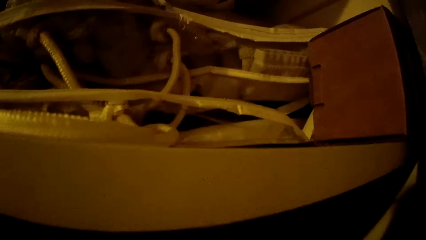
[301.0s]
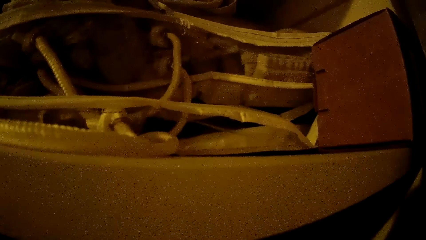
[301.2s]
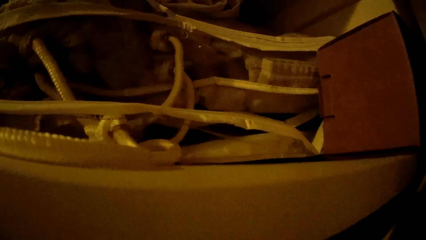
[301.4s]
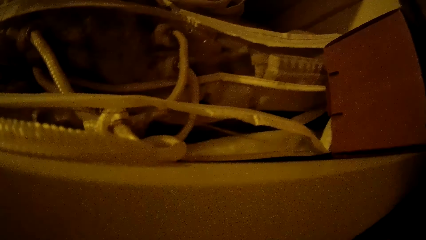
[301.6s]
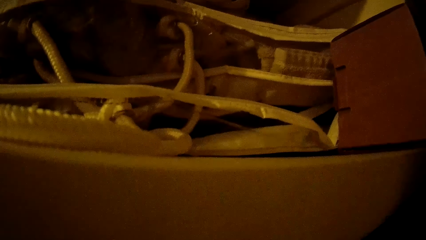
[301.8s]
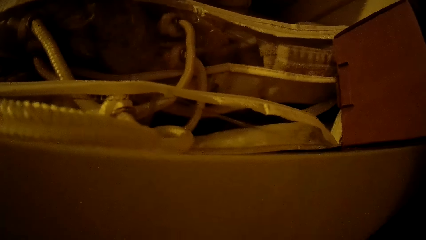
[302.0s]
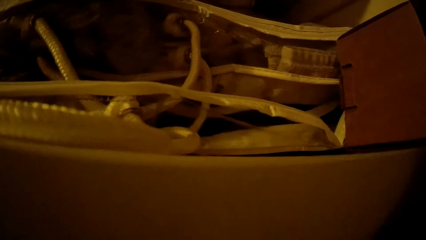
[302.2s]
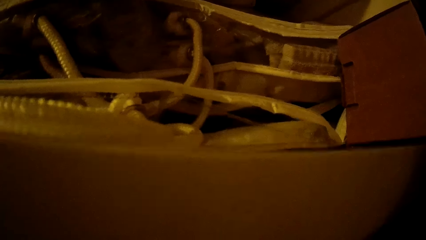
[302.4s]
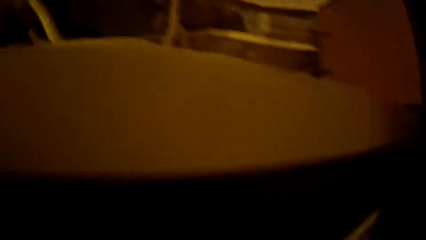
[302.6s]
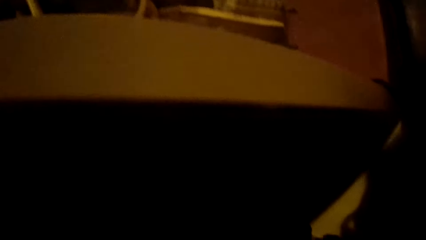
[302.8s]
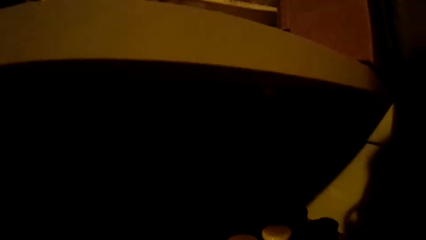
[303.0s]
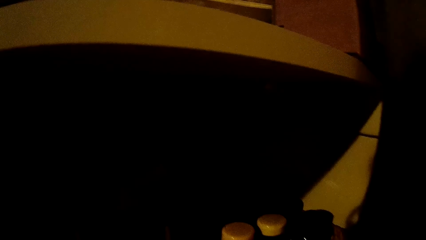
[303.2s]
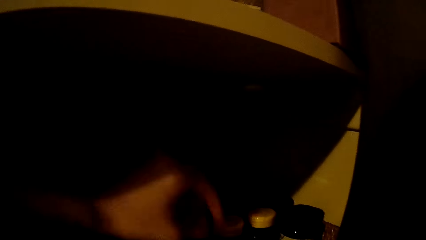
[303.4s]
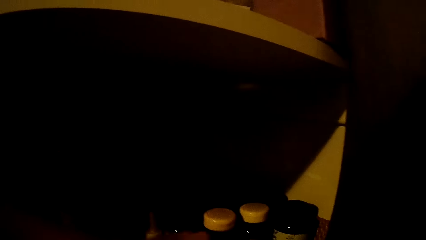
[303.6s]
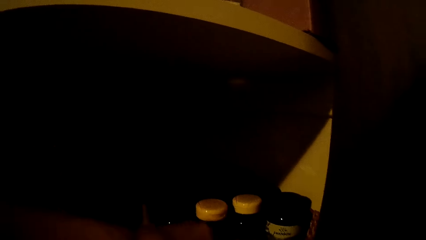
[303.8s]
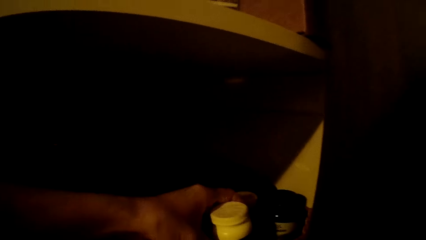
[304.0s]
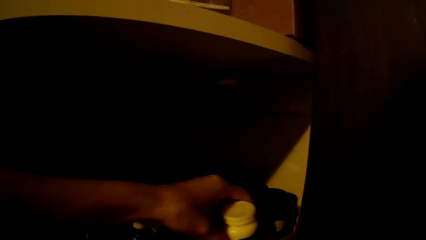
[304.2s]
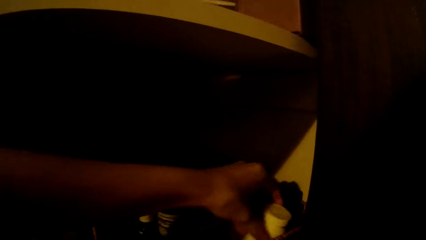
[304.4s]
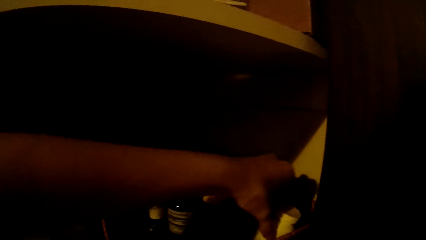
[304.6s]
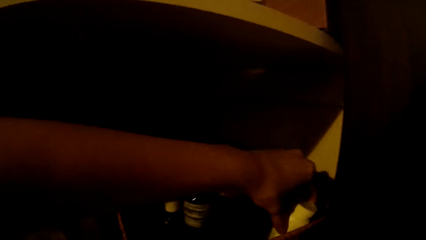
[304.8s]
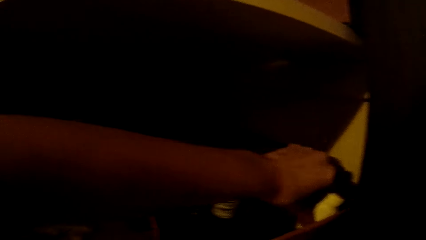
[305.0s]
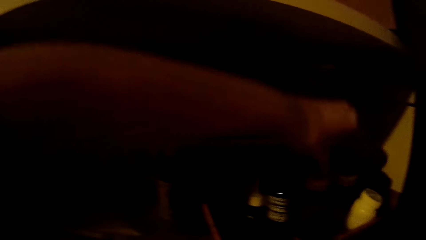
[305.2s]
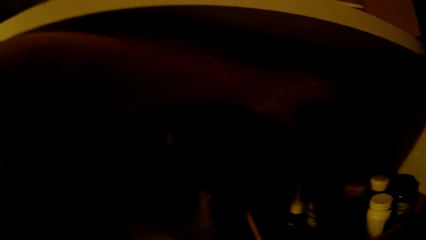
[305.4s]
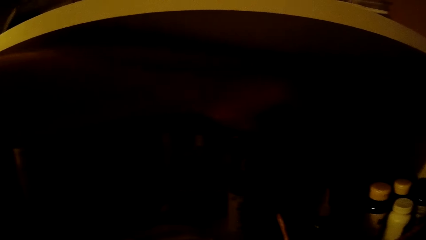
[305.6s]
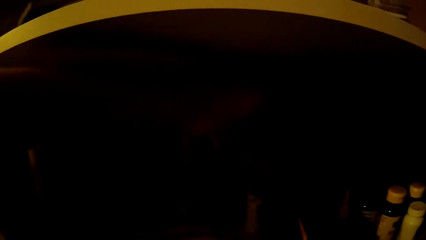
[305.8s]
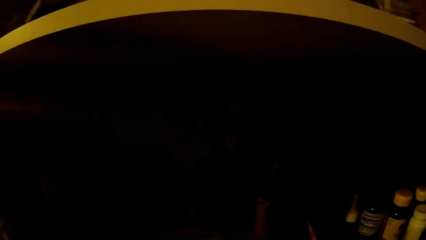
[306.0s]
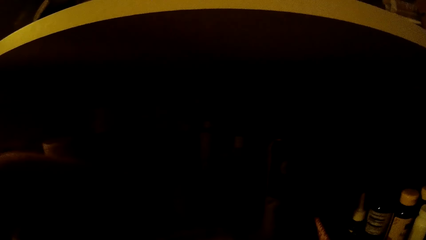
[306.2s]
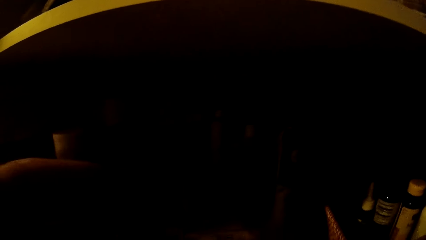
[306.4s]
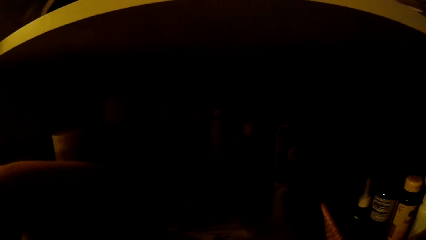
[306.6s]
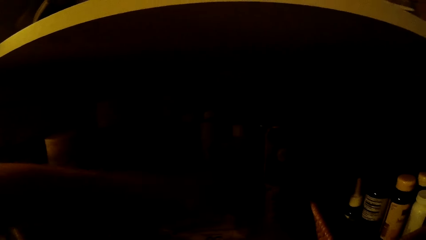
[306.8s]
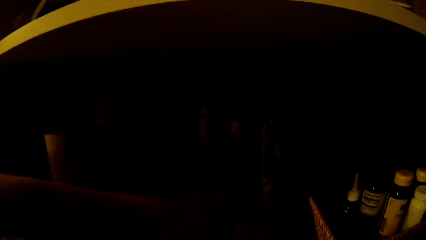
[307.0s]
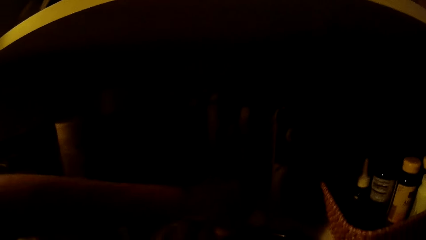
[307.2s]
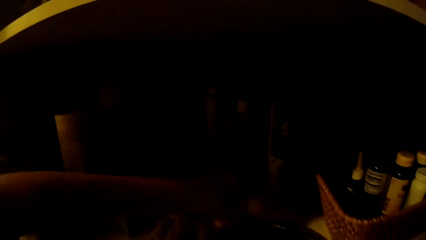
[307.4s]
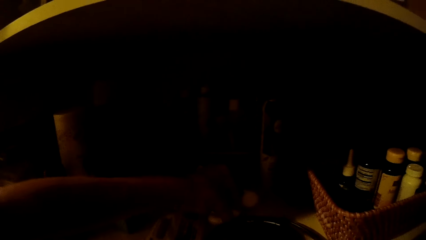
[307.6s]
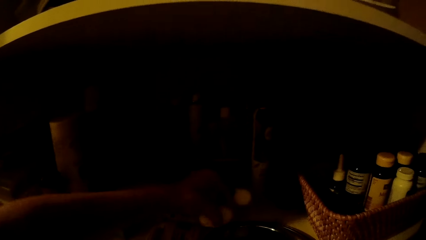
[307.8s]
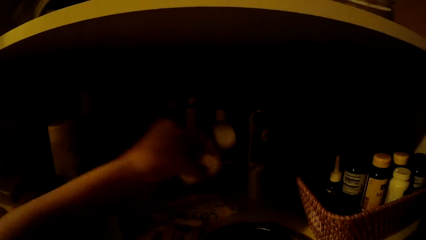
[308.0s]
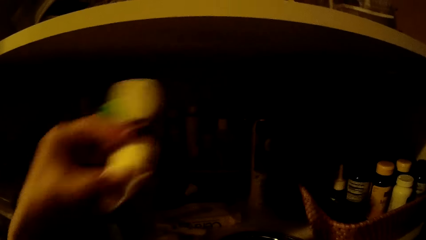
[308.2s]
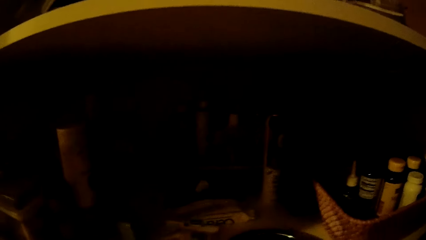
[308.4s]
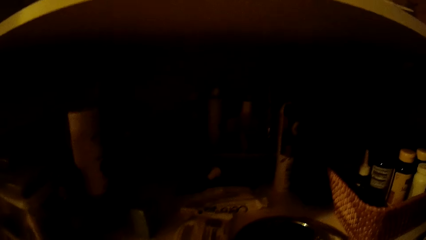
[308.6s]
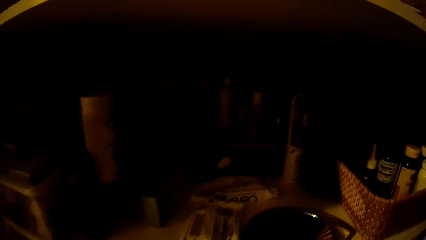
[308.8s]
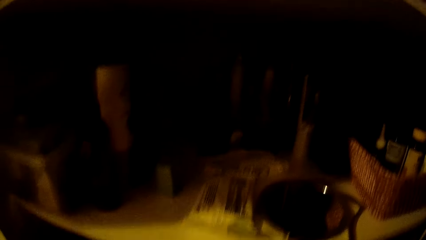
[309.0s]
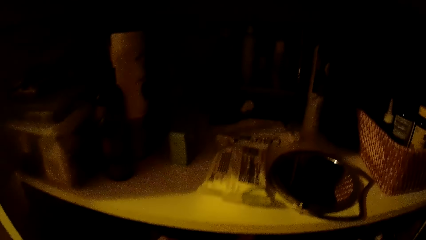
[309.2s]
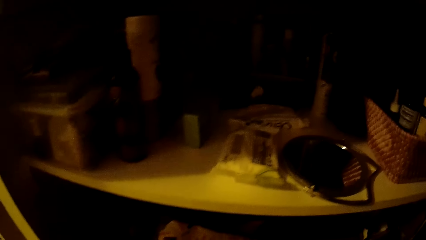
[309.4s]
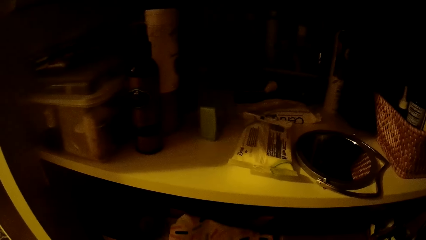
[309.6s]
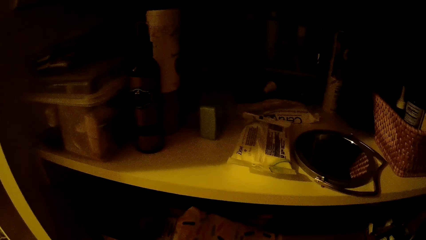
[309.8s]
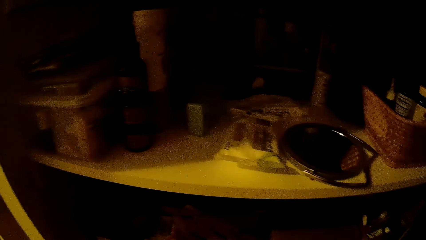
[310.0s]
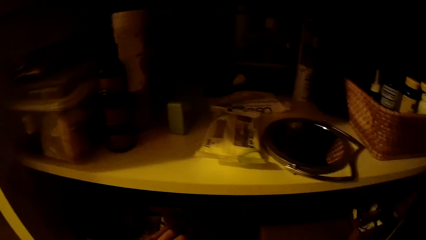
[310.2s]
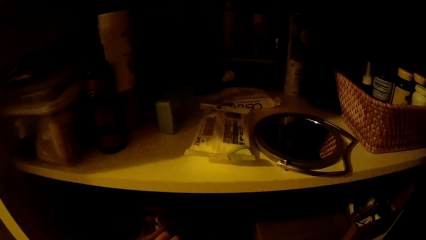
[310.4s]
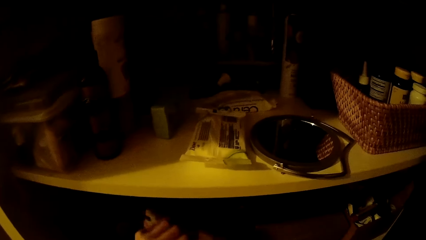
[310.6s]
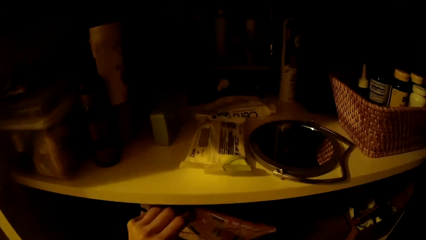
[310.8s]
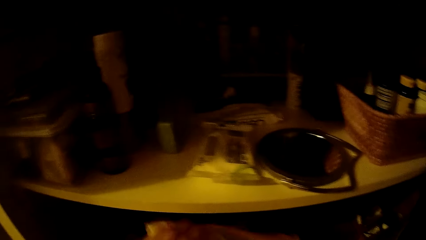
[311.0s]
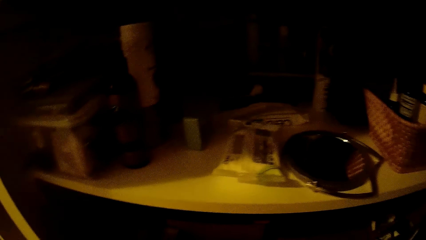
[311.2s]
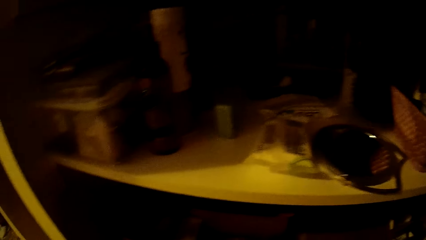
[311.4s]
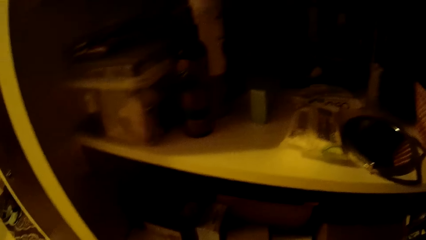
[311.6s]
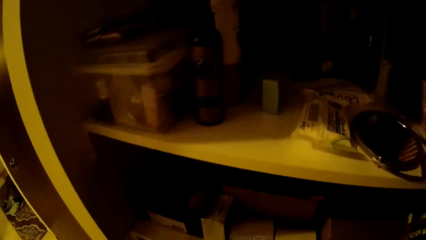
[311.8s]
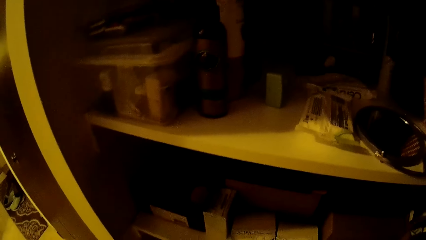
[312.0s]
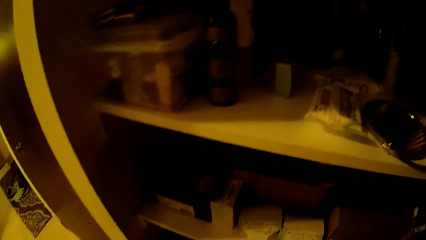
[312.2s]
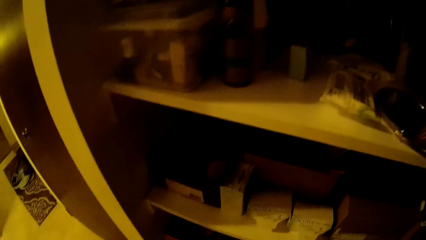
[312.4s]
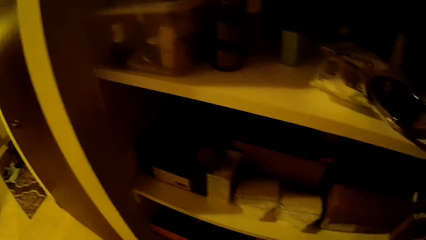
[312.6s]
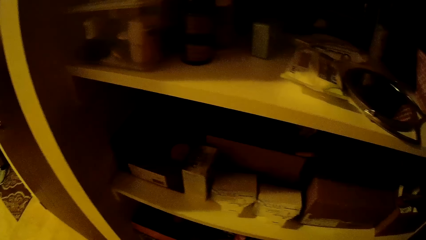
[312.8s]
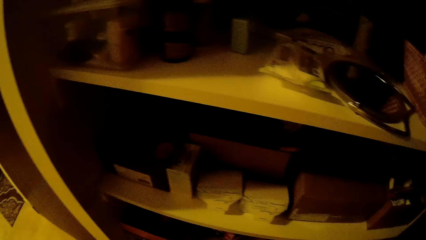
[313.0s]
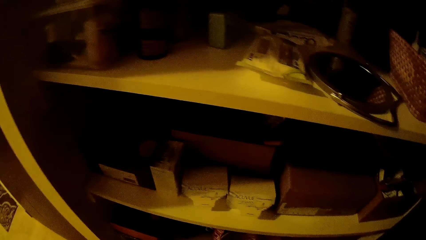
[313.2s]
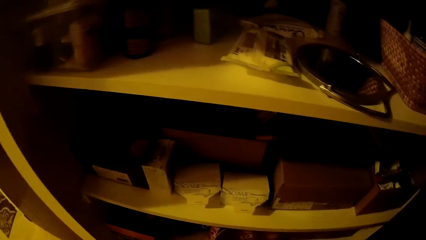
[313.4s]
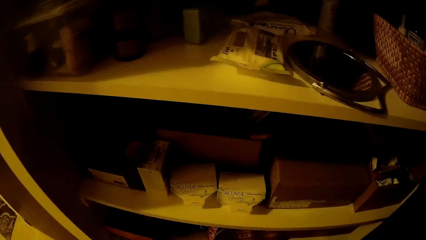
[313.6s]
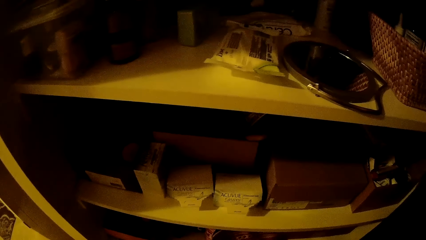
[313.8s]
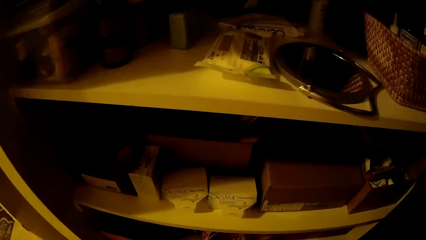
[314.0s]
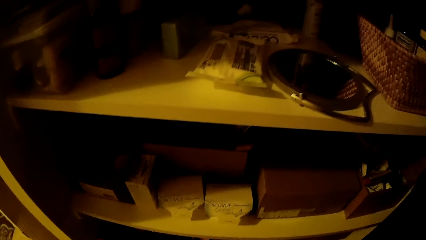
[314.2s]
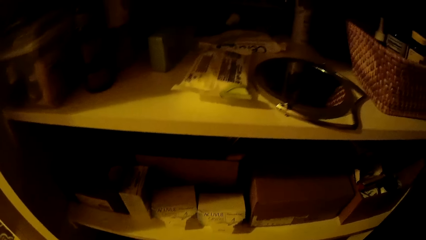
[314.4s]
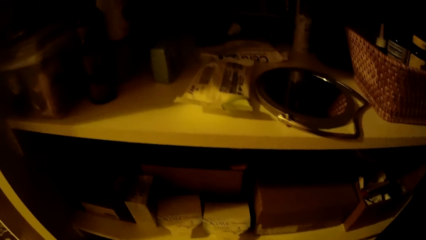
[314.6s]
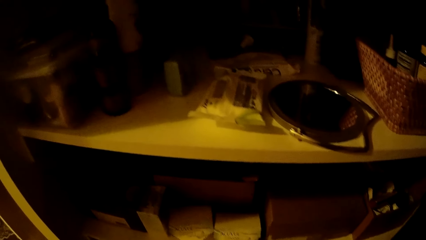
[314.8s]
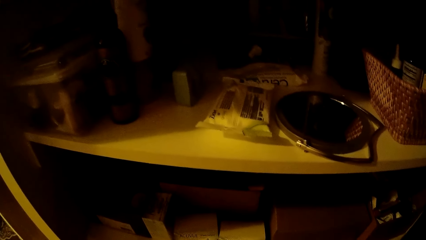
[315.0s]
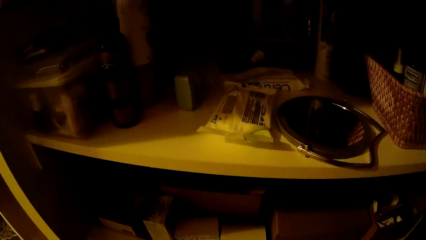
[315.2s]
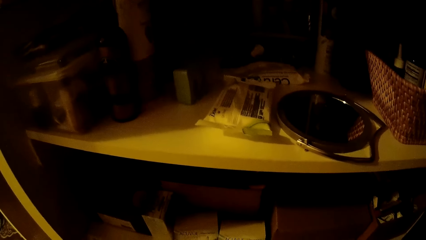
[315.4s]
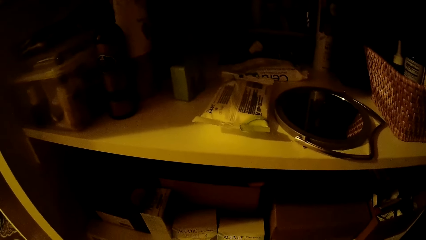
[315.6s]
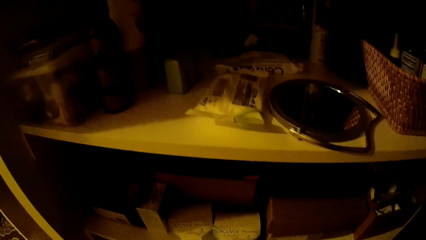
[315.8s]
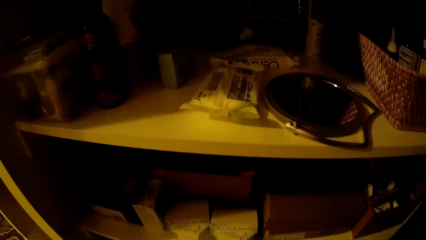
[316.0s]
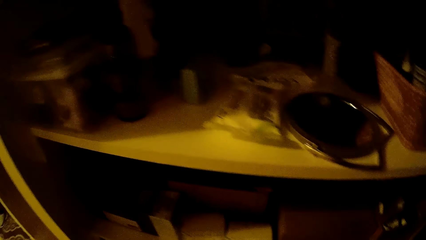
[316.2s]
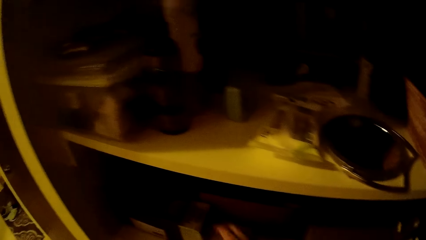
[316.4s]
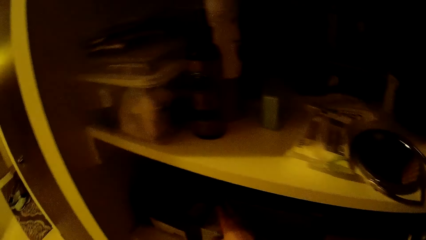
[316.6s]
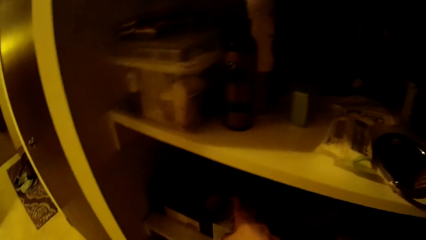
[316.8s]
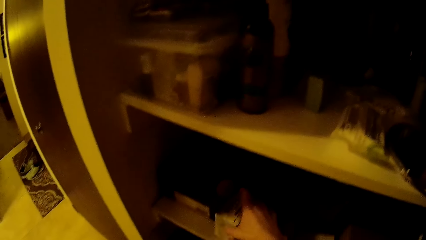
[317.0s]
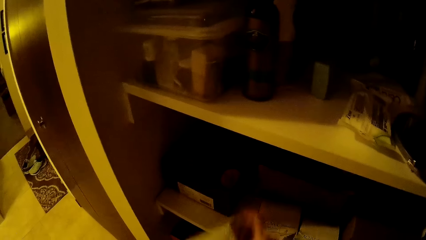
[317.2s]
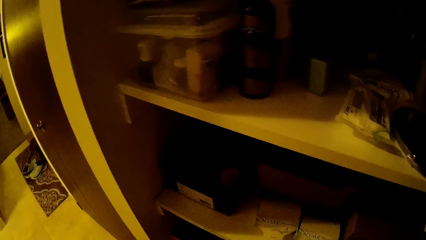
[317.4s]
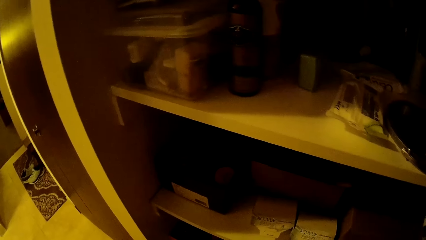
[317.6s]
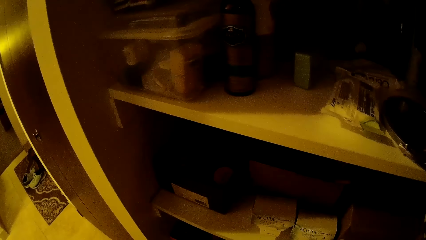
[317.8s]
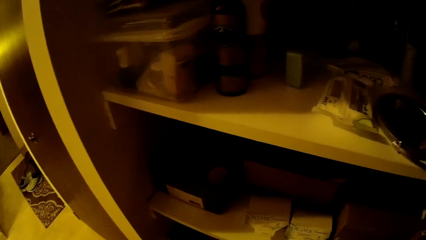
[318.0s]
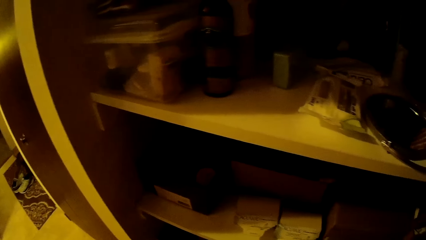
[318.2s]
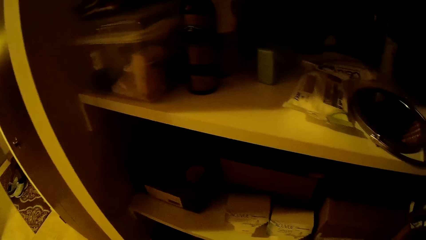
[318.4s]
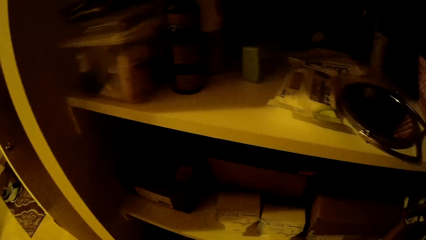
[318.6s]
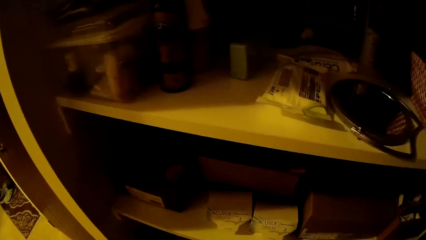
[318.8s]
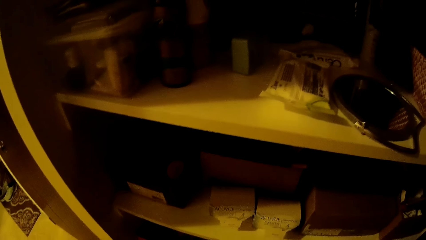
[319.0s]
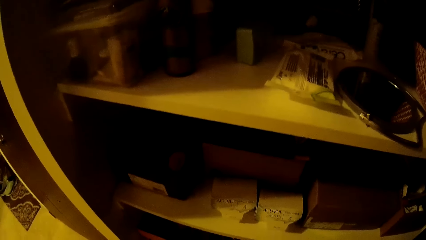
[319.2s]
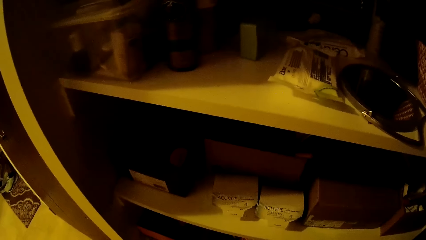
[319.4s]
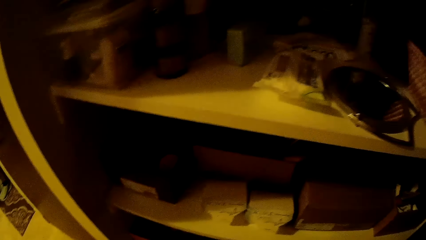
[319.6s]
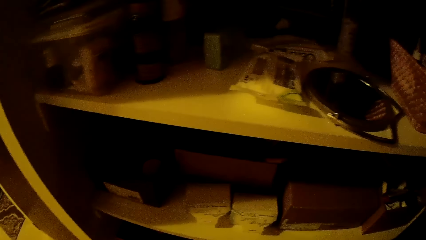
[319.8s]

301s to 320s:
The camera wearer puts her hand in the box. She moves a container in the box. She drops a container in a plate with her left hand. She picks cotton wool from a shelf with her left hand. She picks a pouch from the shelf. She picks some lenses.
